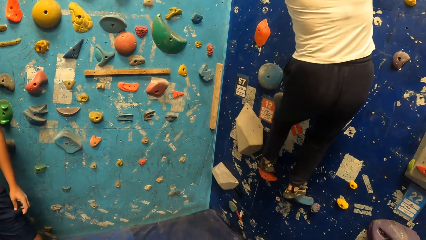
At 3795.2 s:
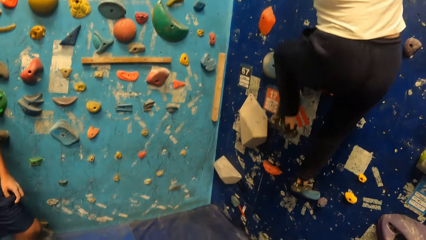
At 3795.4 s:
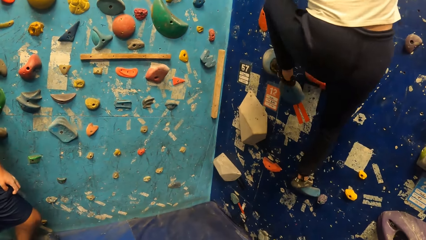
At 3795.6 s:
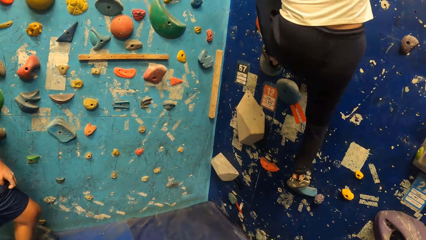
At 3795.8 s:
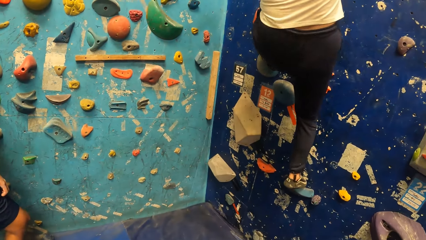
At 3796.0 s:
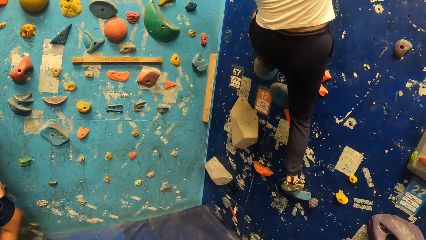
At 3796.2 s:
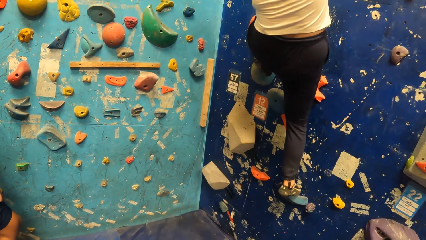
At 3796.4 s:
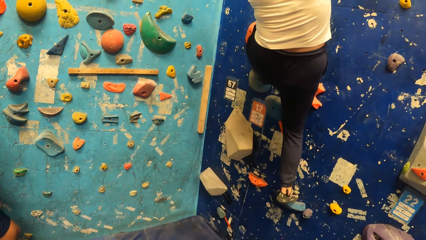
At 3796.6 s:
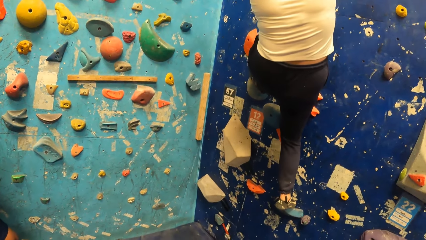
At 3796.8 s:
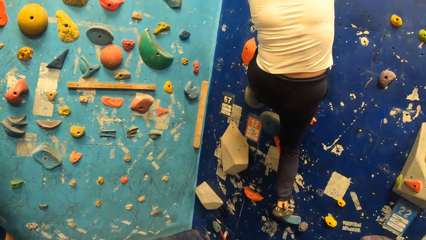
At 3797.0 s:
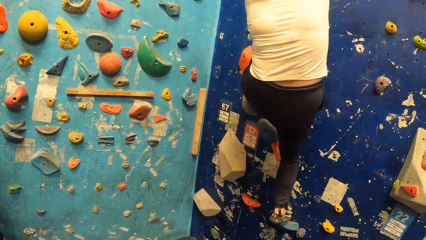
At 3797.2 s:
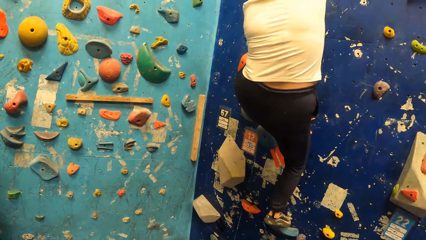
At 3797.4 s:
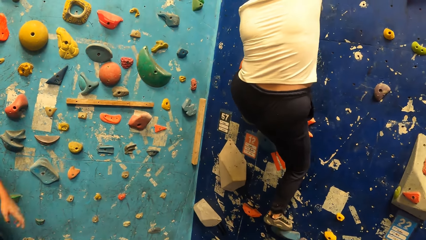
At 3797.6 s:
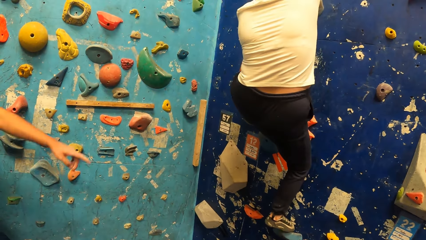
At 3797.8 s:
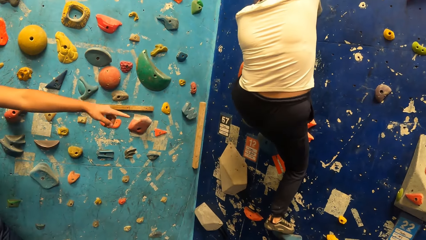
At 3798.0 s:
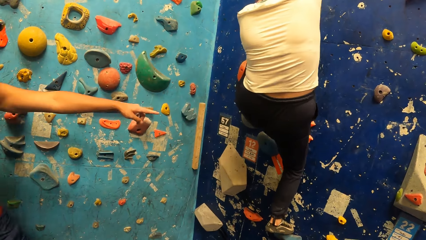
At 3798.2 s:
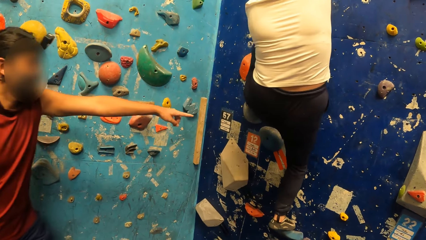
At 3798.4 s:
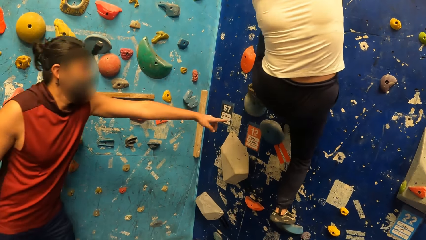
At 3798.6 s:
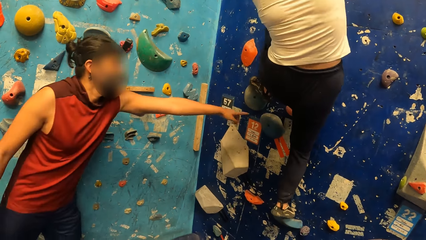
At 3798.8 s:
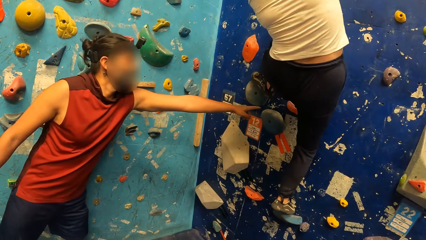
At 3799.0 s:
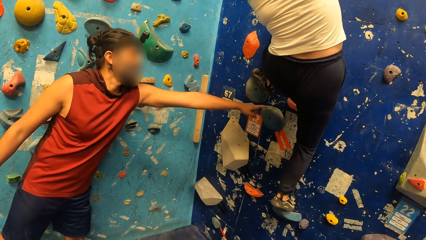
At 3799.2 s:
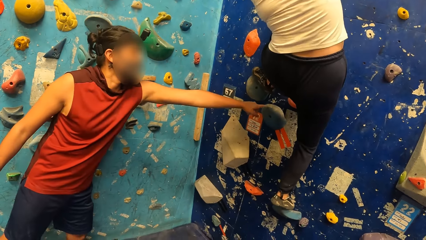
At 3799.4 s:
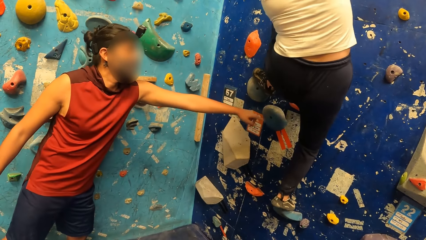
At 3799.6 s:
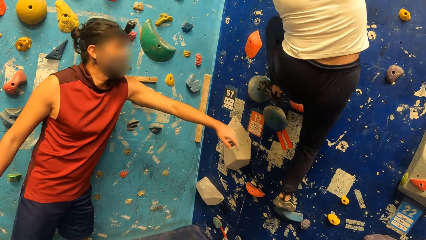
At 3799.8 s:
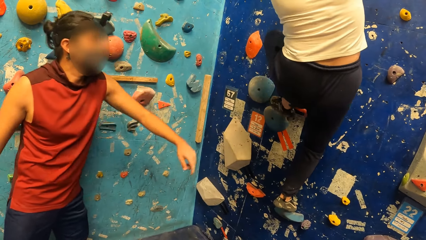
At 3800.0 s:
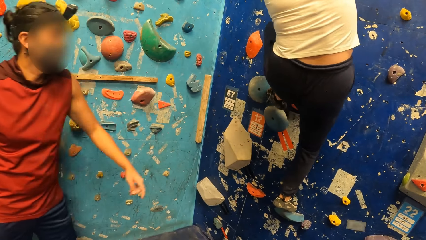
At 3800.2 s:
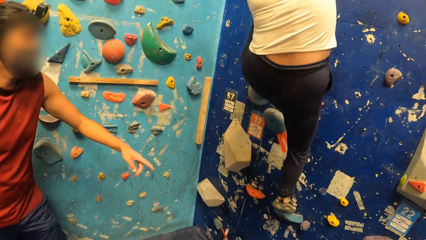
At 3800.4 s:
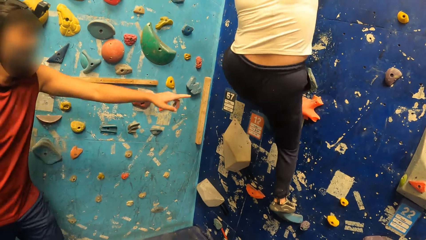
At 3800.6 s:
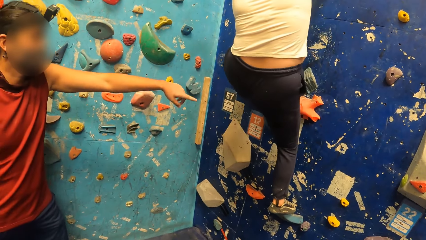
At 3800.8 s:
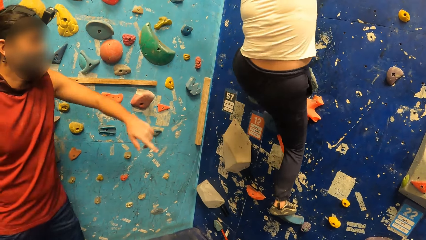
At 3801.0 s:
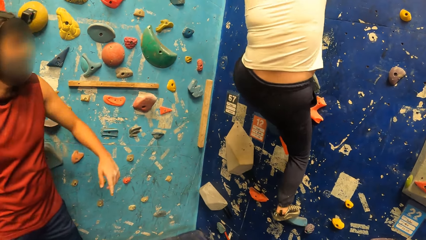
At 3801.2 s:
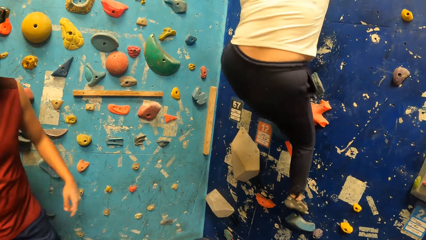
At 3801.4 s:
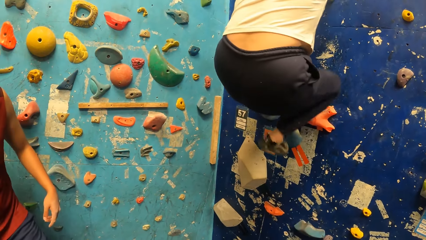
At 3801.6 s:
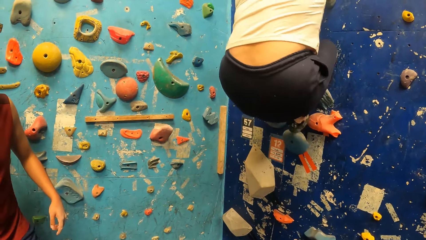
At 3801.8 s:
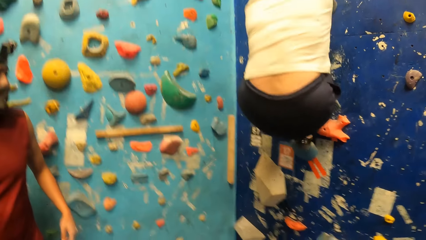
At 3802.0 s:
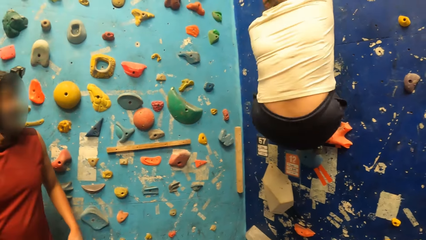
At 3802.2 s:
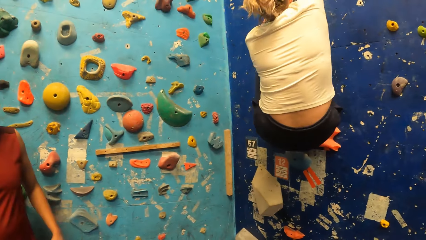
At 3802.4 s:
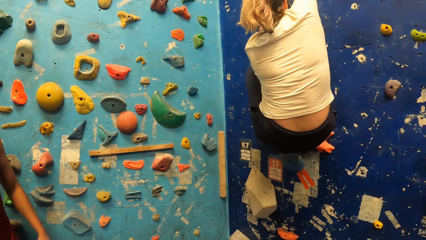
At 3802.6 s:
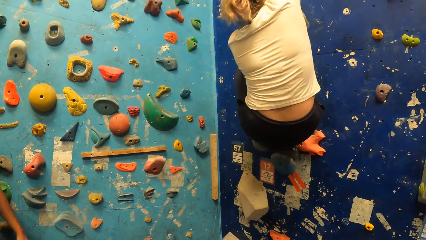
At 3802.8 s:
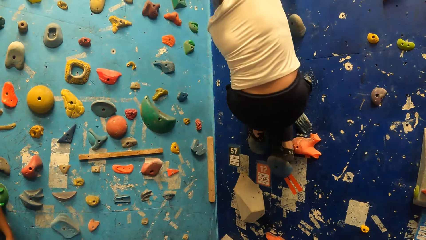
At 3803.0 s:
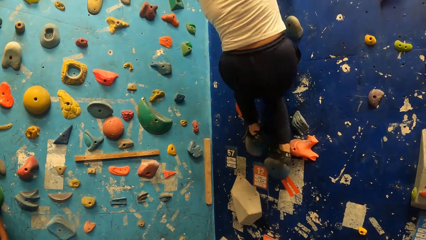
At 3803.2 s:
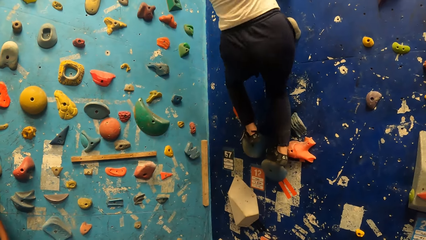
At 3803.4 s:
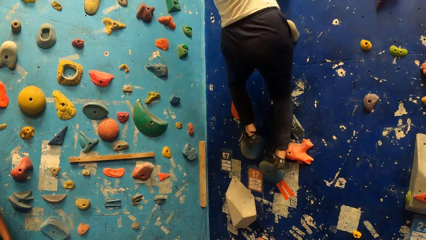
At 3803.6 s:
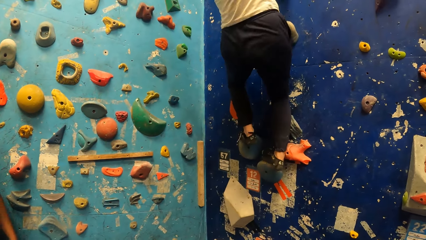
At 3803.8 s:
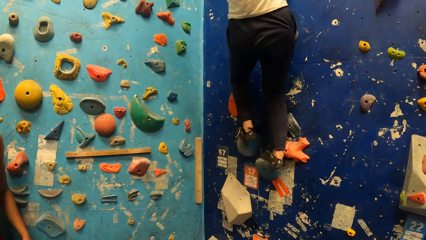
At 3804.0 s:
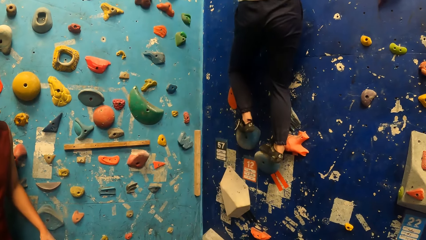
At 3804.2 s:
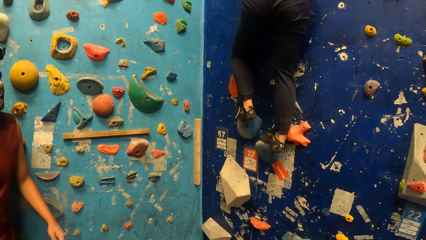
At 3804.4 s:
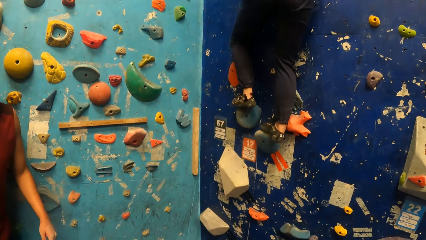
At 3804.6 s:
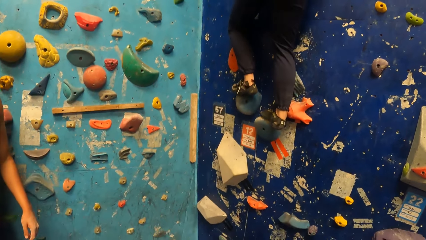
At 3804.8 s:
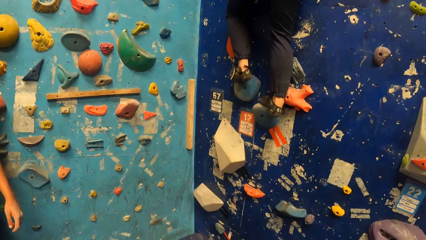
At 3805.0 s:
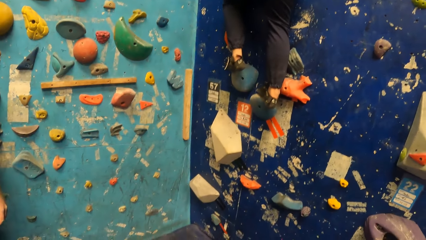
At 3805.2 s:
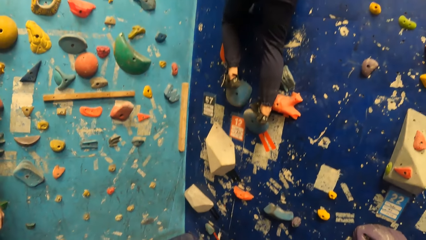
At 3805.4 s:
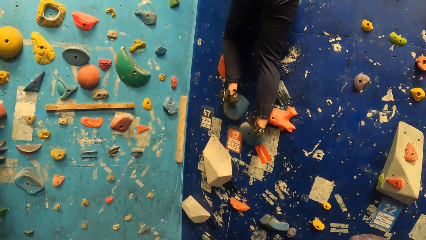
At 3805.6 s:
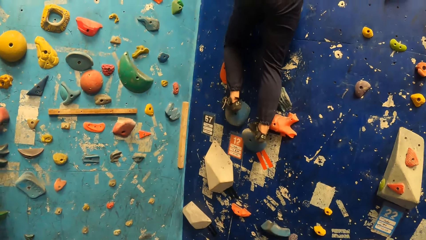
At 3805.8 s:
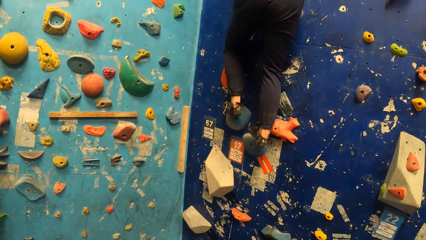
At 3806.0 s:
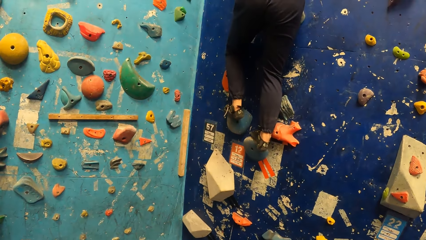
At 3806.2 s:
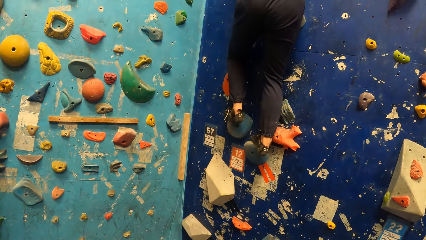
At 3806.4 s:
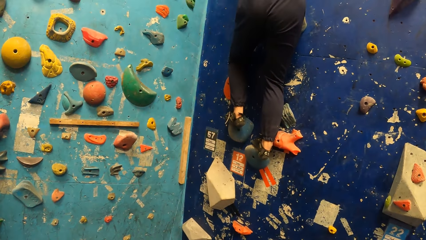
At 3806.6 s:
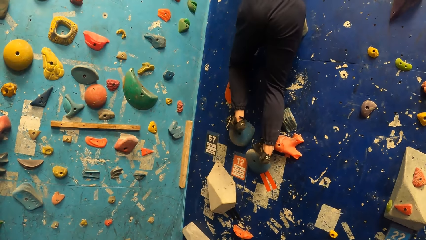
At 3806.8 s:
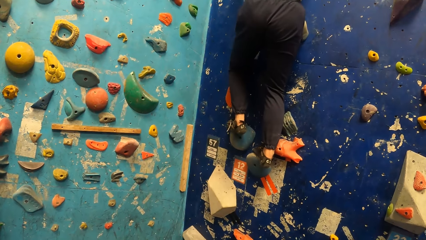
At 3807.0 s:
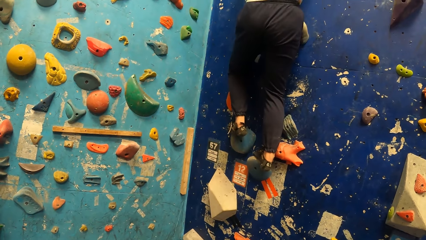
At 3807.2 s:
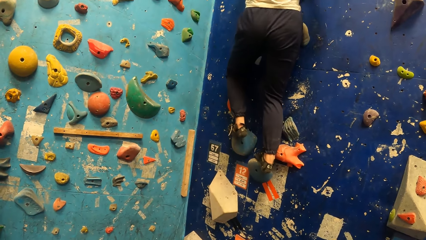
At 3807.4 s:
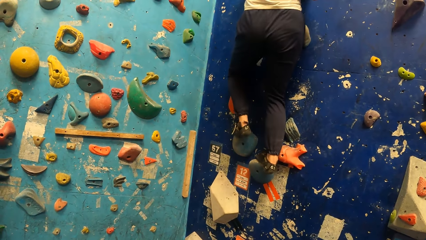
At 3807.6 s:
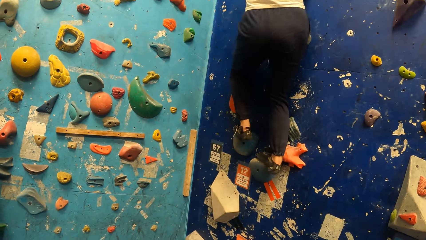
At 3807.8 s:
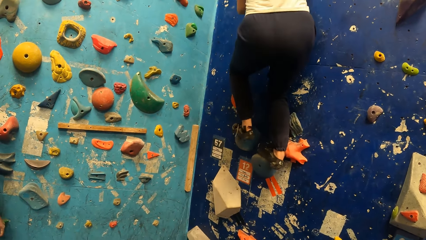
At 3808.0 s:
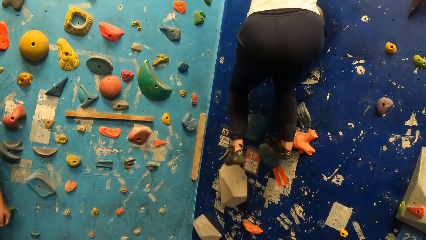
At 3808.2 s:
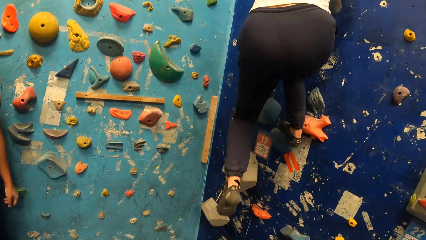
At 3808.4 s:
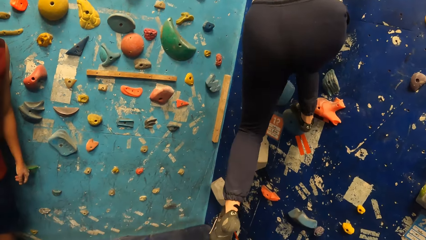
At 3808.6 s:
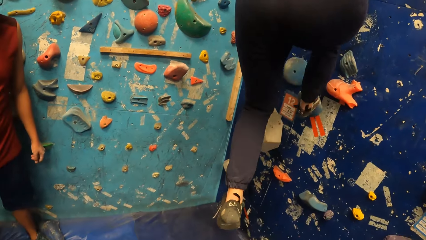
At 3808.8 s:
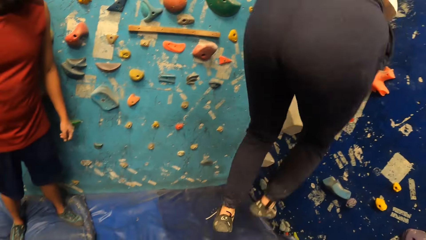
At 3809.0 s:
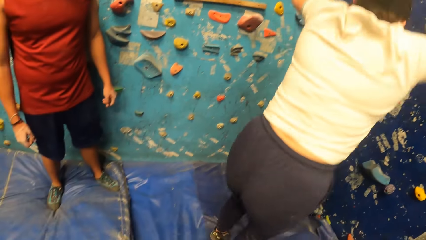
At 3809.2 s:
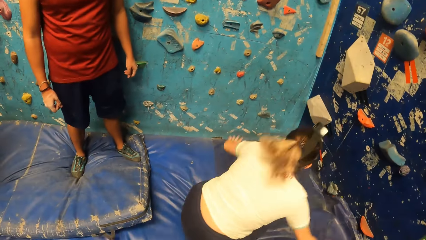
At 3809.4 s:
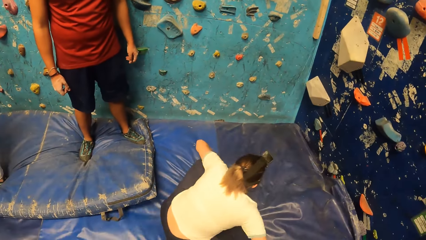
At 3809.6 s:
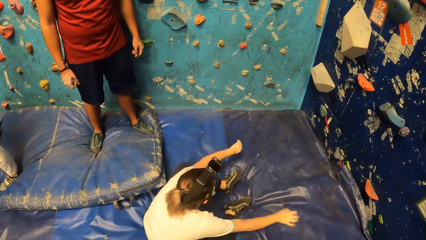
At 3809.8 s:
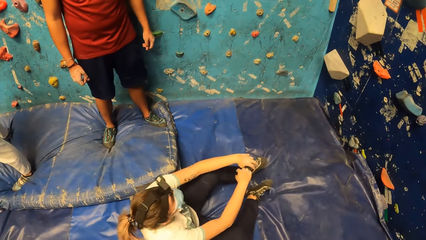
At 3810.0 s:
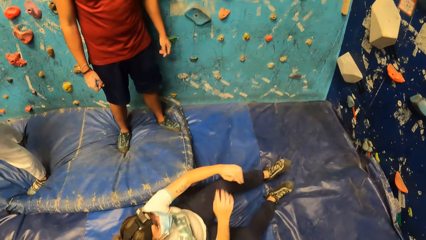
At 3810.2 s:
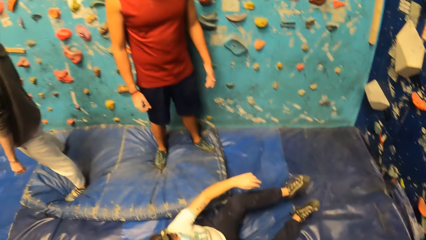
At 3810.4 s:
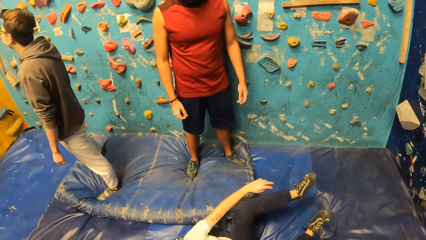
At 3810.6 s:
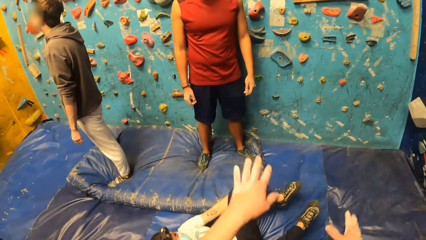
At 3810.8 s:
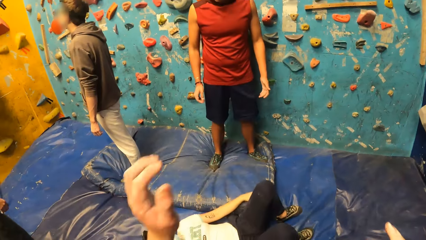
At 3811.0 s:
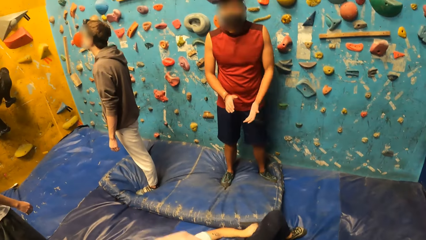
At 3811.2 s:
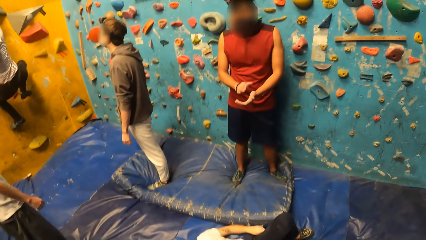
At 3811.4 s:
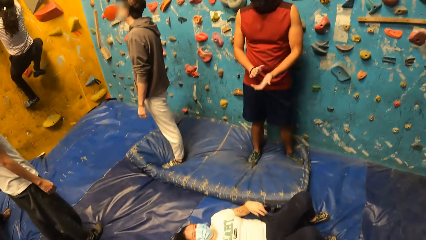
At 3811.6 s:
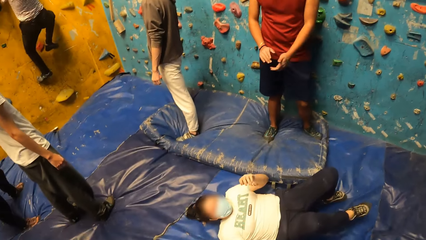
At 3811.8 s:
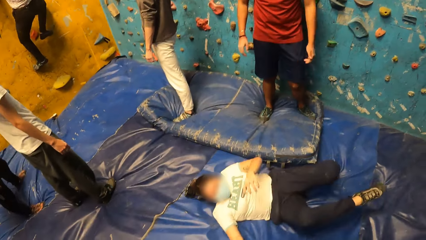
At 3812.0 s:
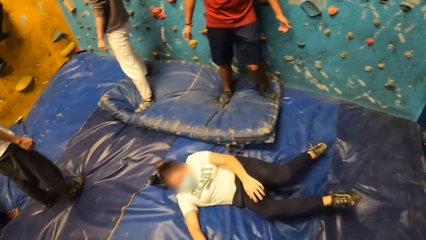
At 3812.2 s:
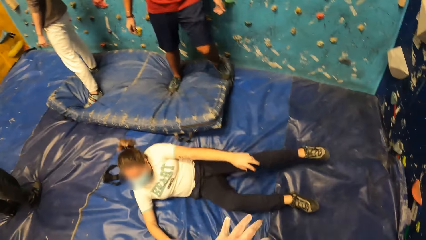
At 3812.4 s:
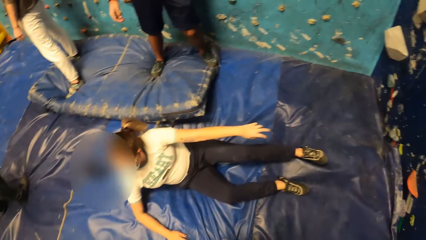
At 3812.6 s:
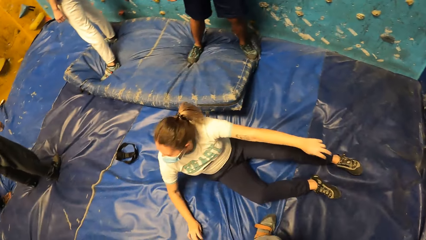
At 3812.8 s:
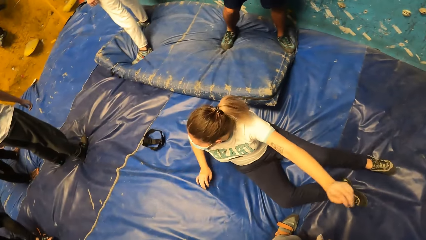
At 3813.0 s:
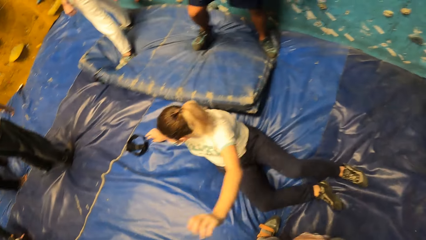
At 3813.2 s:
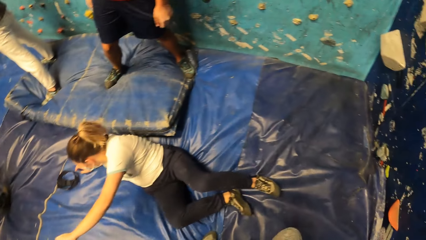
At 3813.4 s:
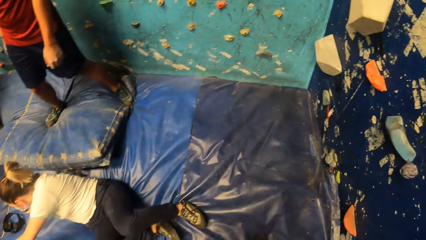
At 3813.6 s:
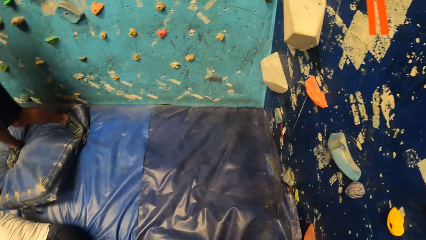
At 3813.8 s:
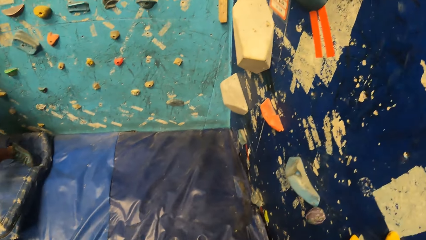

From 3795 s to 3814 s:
A man points on the climb wall. A woman climbs the climb wall. The woman jumps off the climb wall. The camera wearer looks around the room and spreads hands. The man claps his hands. The camera wearer looks around the room. Another woman climbs on the climb wall. The camera wearer moves around the room.
